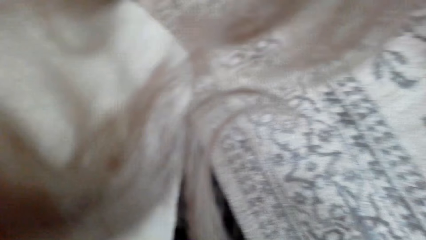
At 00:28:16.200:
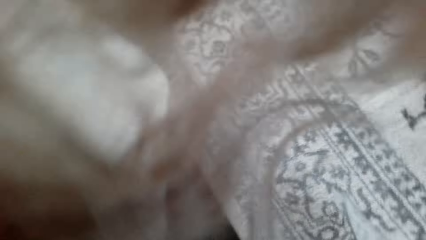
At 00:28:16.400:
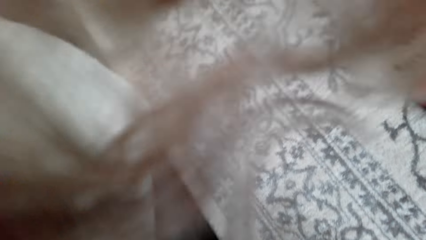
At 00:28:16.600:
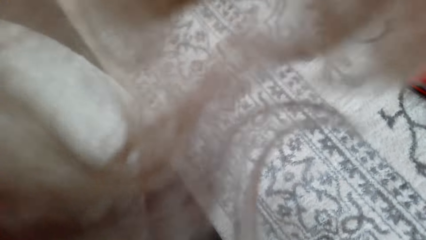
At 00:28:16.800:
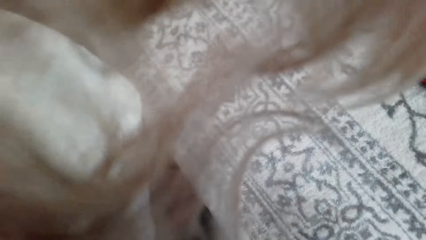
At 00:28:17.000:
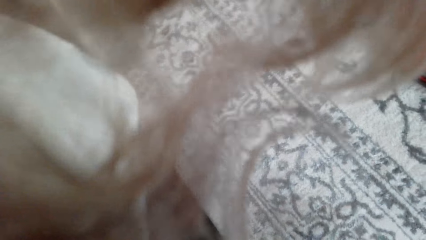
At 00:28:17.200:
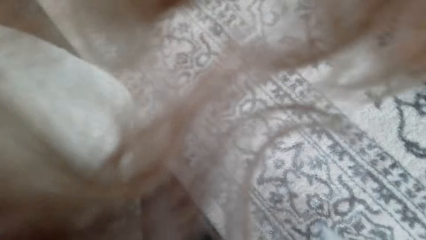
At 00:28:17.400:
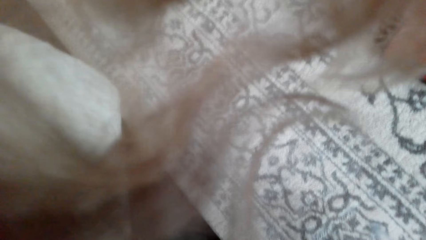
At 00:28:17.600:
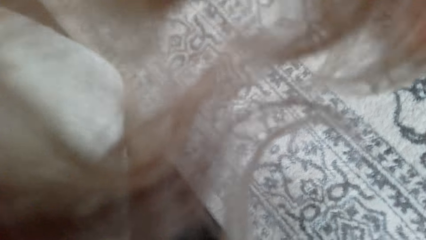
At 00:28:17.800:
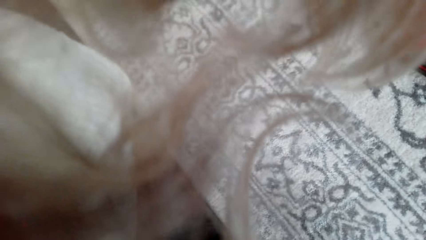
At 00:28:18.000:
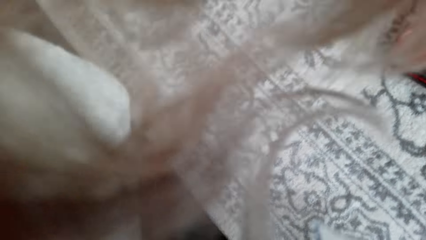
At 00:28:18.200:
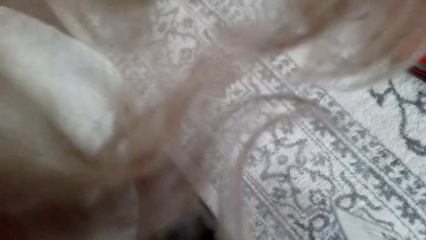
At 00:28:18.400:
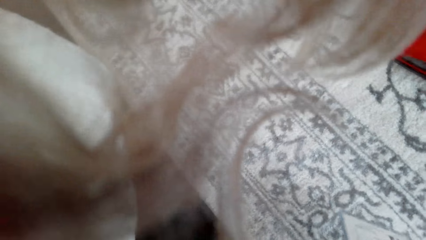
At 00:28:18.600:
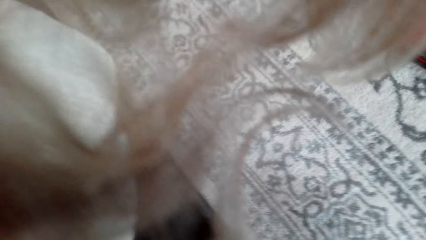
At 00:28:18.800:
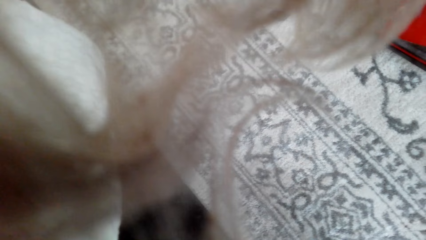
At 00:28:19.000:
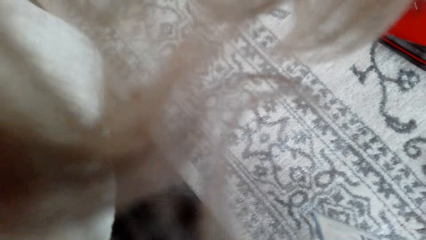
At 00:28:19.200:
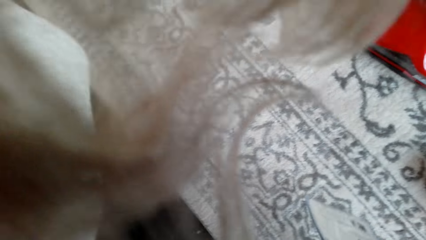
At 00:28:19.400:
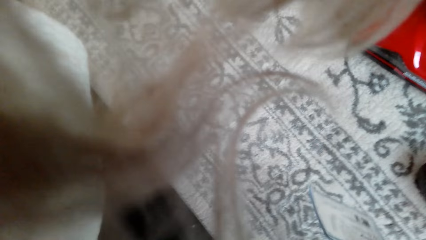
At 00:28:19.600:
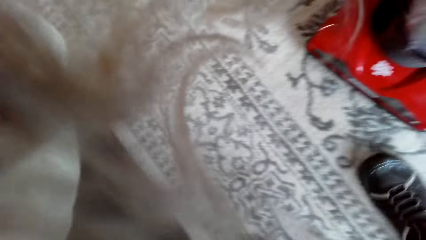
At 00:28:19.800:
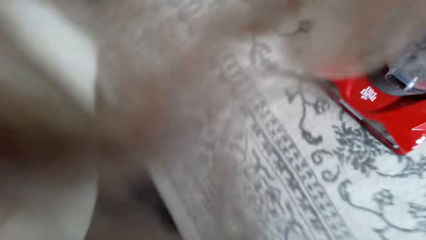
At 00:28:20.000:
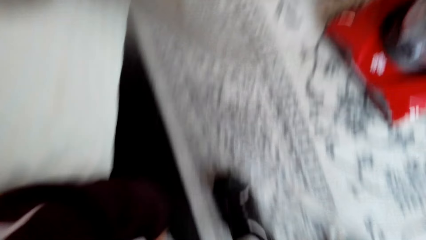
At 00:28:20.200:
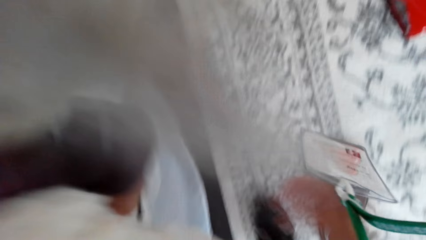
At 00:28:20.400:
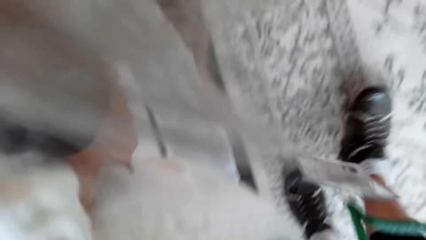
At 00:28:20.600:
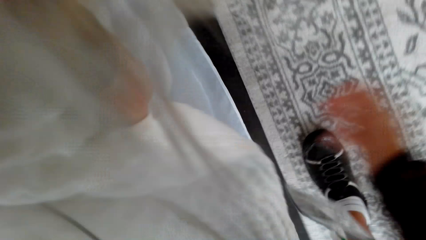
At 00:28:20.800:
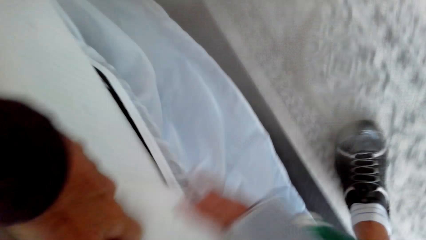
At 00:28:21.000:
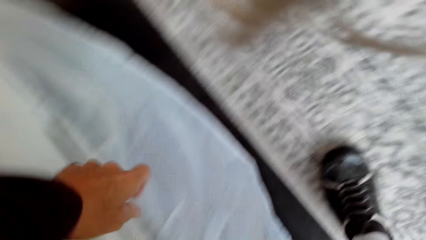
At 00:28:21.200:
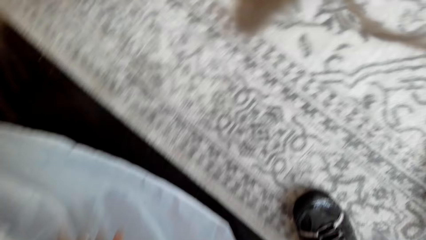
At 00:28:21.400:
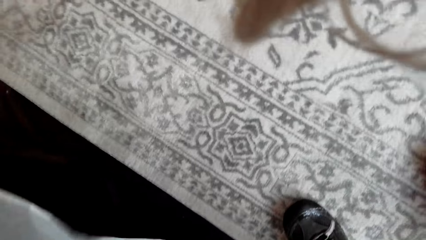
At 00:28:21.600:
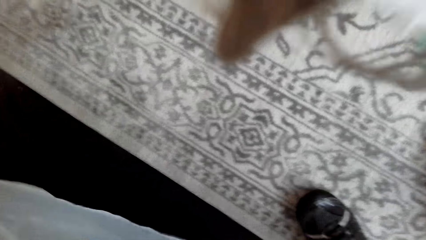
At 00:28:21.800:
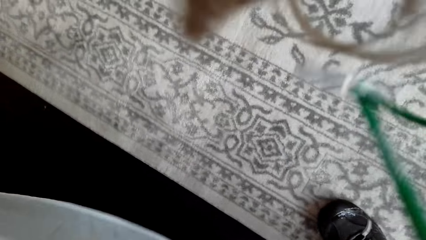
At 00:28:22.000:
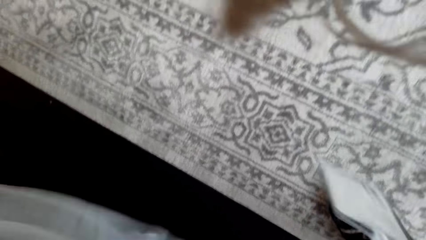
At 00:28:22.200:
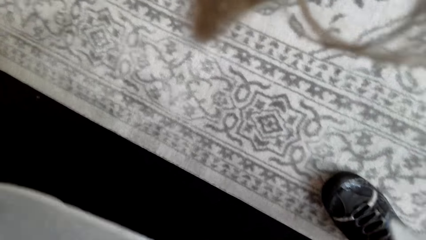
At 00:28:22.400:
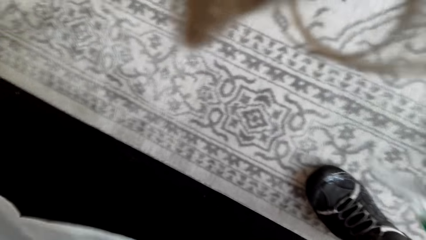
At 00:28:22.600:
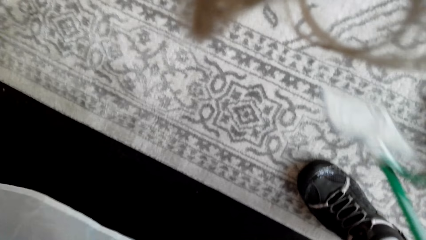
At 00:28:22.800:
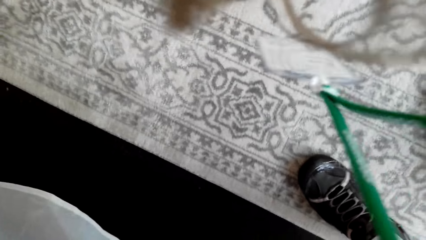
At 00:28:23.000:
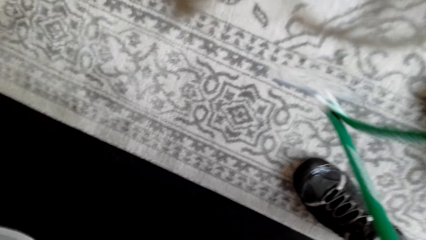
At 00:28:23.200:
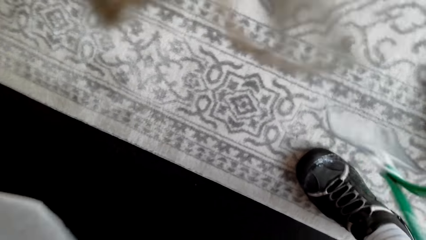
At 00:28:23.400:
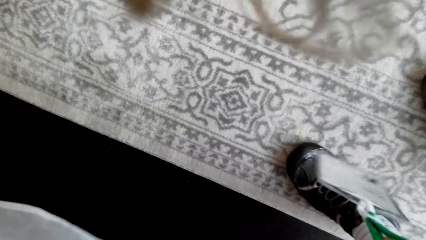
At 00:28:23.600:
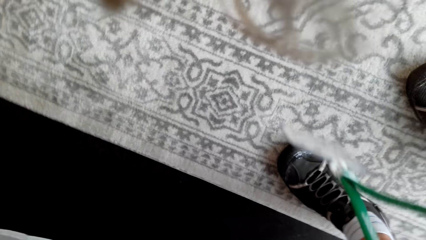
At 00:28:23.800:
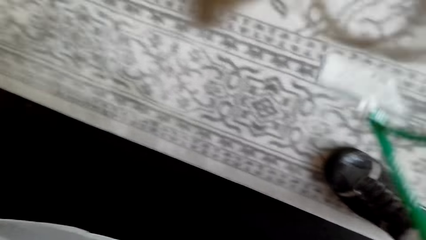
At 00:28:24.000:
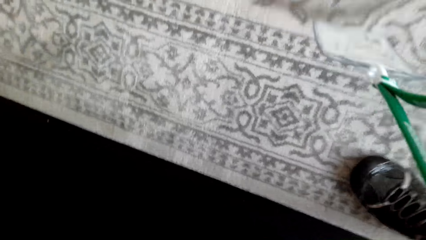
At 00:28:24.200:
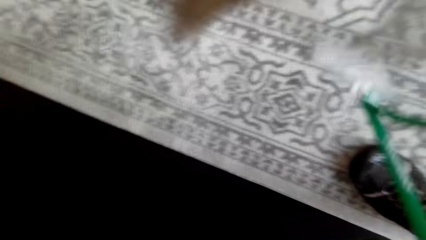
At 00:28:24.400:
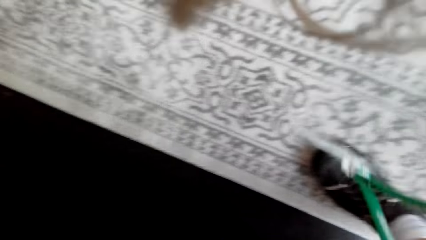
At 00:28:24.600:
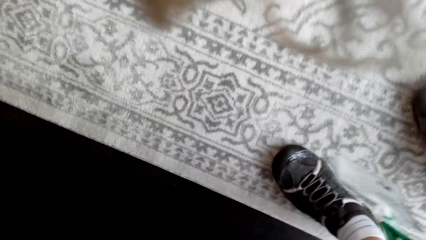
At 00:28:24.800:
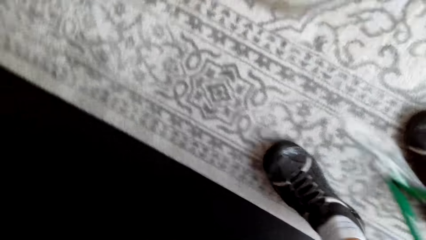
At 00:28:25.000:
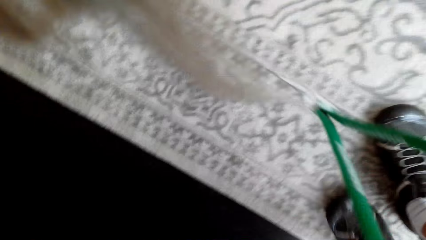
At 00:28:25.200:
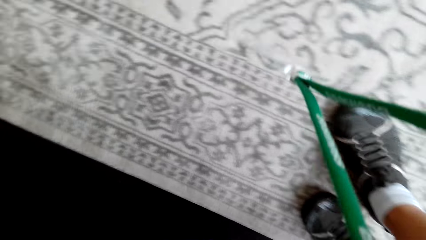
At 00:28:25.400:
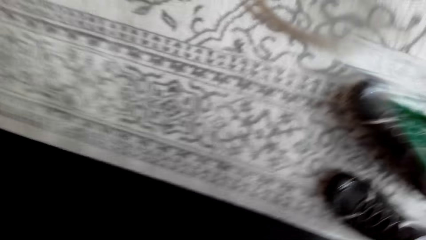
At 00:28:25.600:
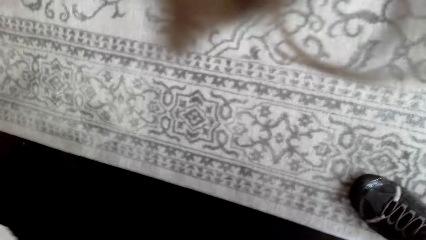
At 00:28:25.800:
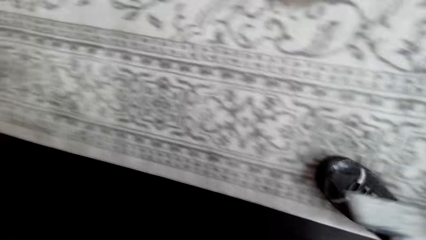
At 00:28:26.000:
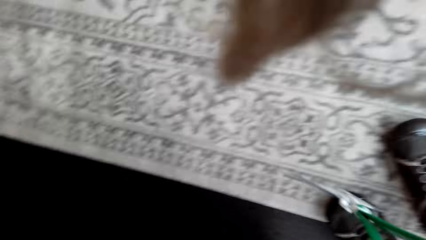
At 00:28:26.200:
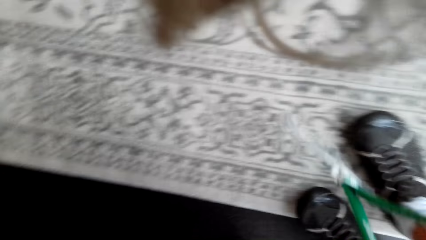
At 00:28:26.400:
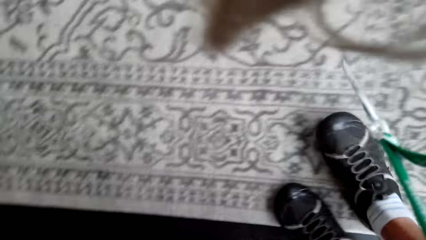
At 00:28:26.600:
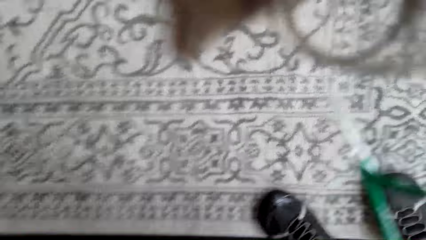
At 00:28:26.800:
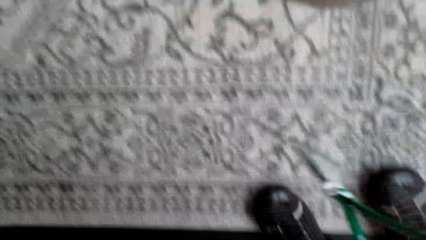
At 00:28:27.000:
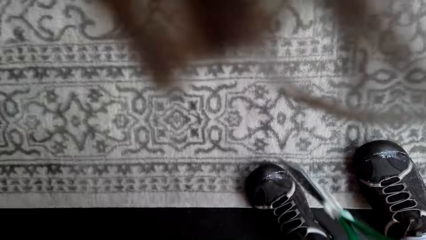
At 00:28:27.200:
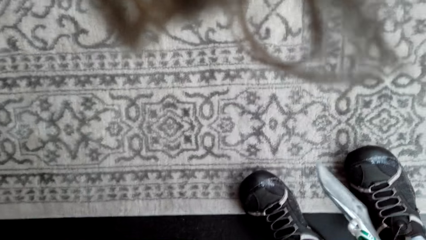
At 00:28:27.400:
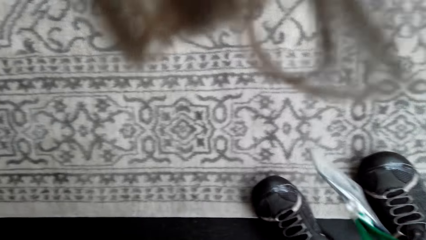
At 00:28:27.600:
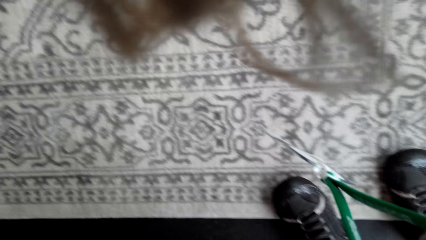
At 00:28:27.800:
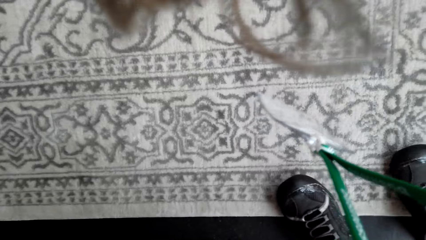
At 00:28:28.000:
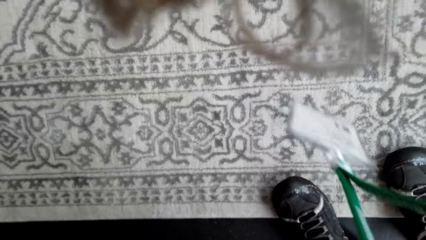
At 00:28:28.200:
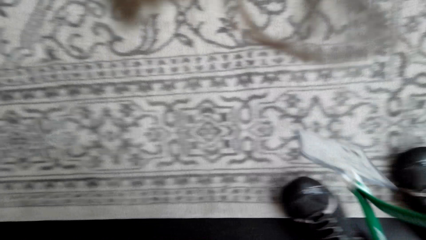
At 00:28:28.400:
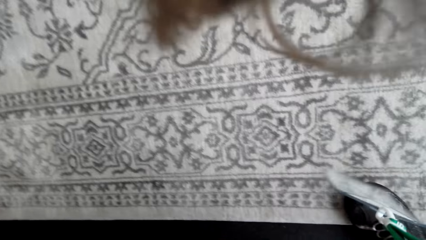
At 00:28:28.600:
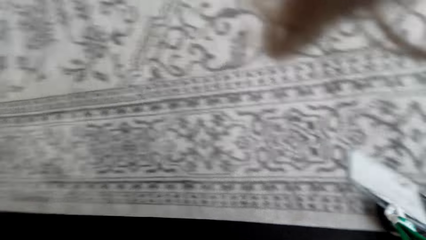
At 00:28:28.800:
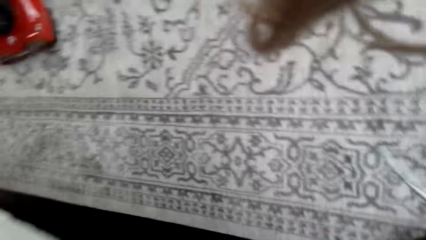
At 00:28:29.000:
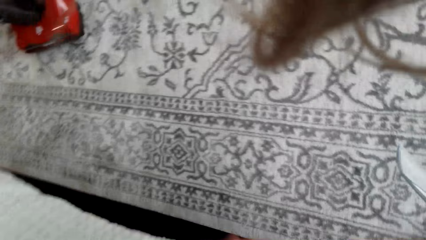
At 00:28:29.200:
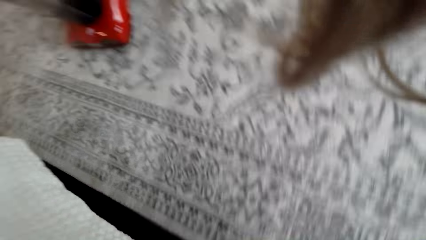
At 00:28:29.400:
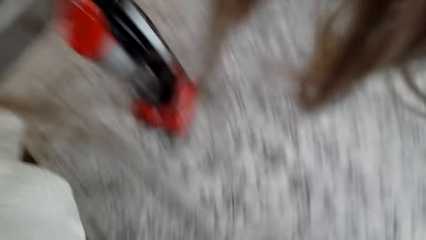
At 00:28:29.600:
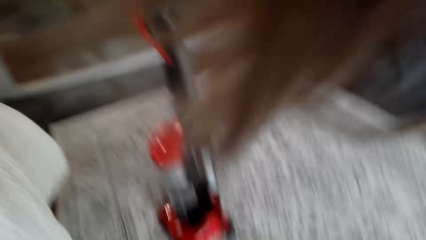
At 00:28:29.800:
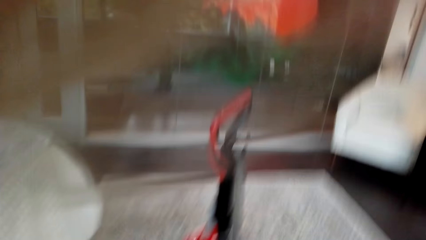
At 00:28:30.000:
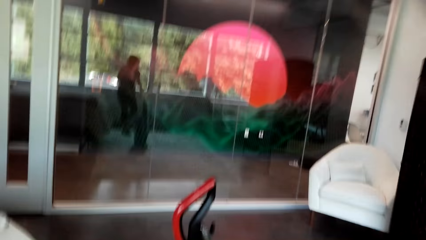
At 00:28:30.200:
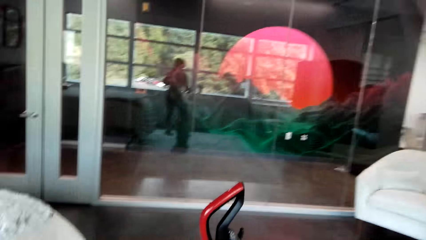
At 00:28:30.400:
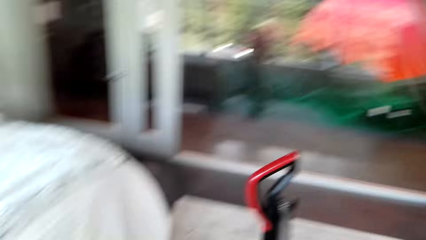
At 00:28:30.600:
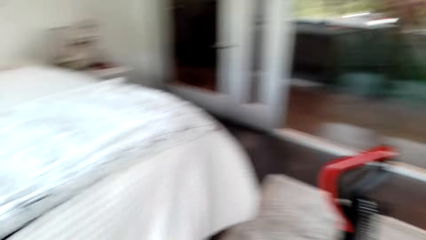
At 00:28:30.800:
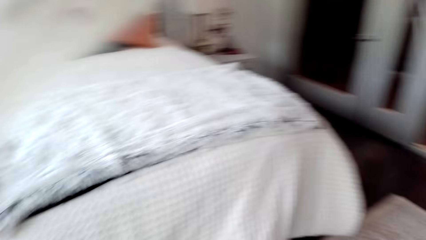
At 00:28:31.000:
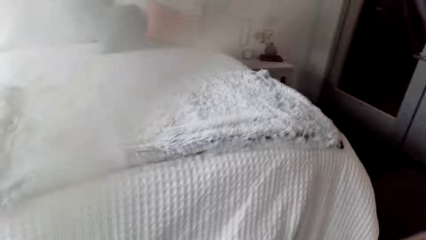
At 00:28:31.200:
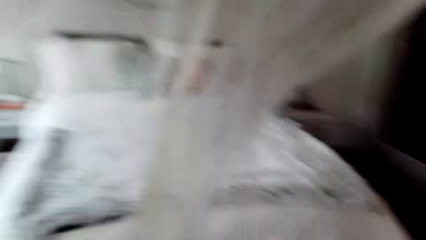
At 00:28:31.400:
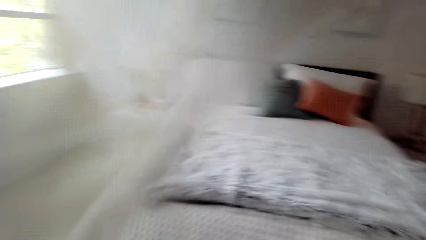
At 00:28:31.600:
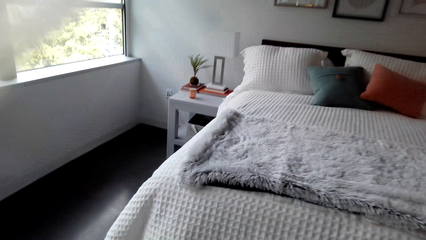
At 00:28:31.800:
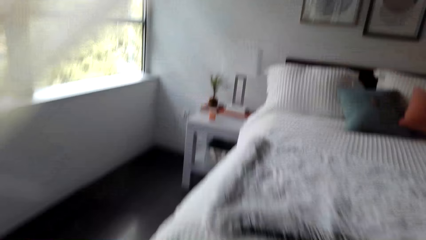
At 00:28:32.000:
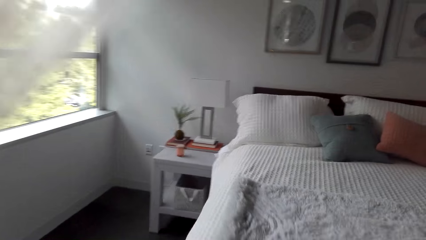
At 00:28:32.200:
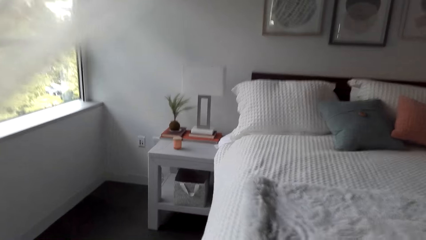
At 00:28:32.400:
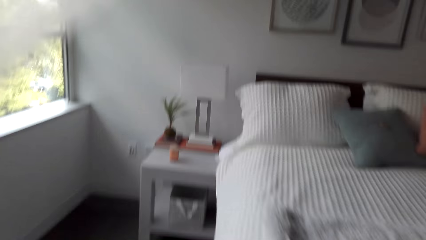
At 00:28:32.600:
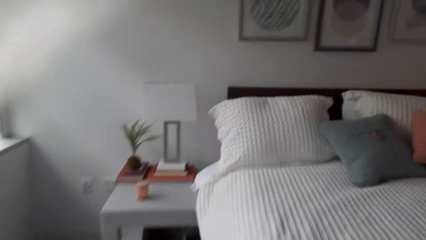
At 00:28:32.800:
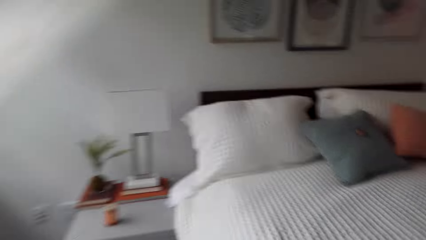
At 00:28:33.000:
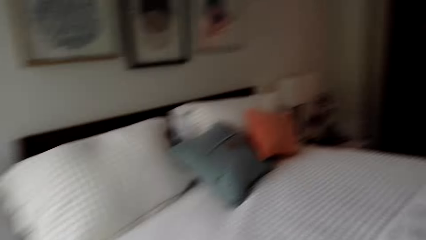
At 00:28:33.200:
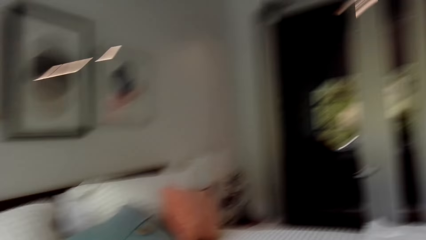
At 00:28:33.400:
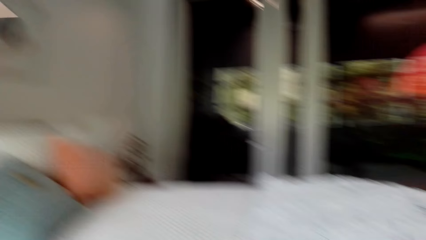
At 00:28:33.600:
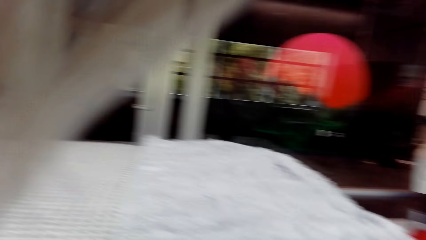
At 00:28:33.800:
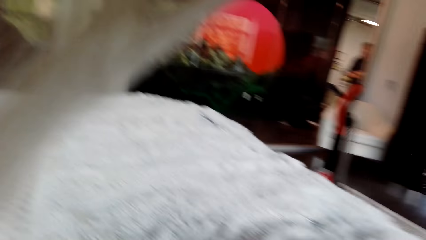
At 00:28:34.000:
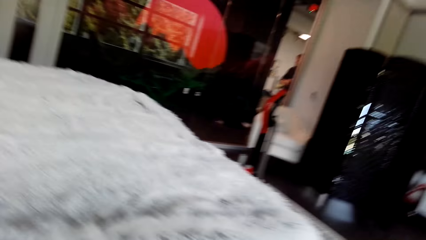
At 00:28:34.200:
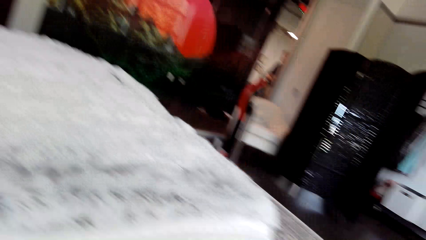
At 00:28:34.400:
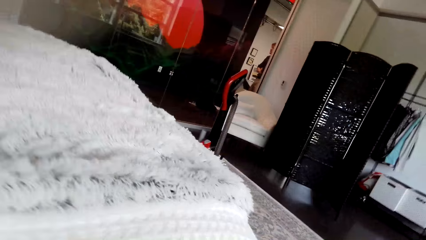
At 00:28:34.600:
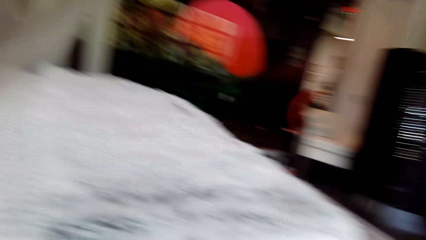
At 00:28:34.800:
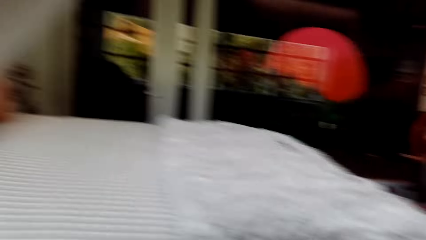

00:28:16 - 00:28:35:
The camera wearer walks towards the bed.
